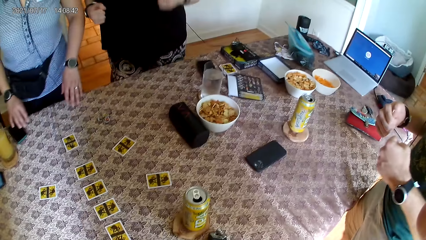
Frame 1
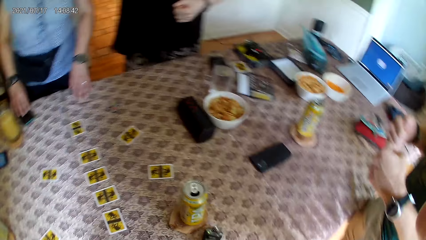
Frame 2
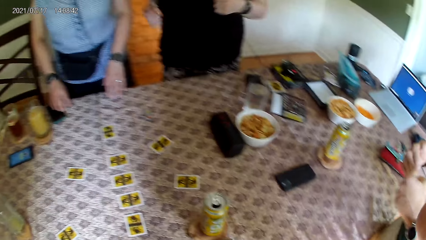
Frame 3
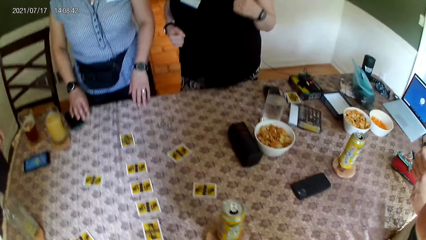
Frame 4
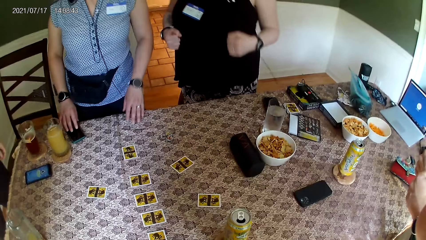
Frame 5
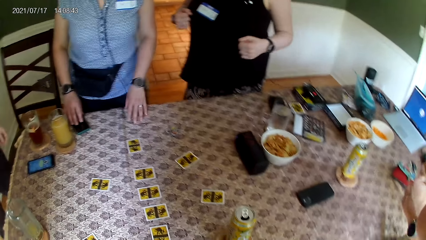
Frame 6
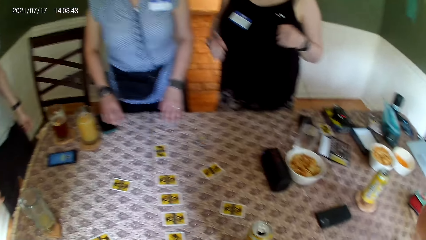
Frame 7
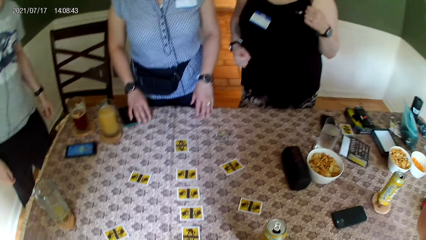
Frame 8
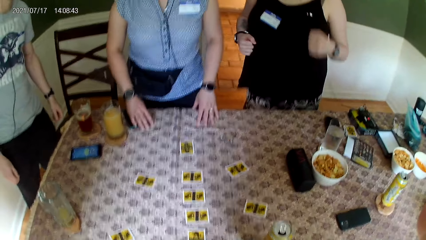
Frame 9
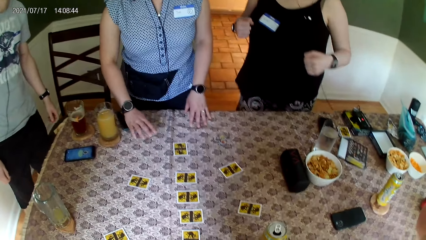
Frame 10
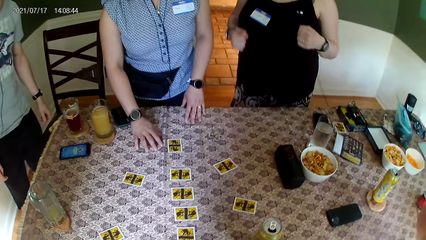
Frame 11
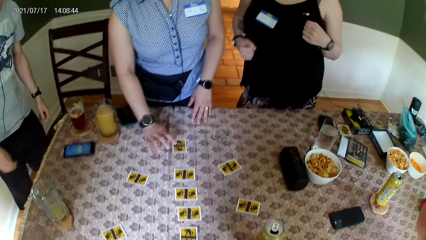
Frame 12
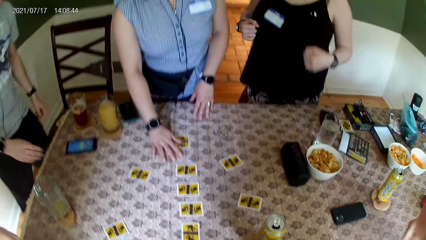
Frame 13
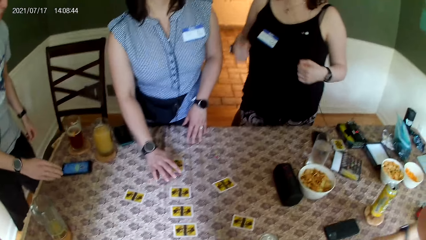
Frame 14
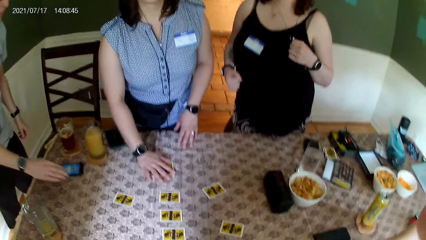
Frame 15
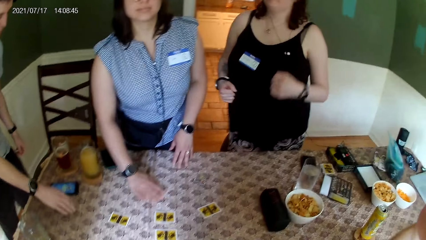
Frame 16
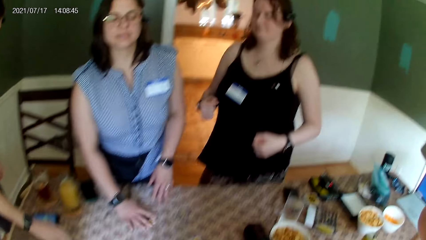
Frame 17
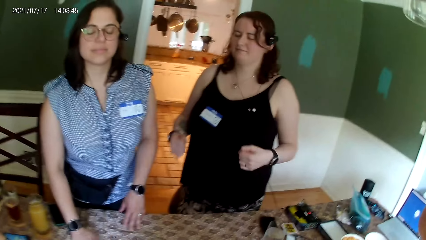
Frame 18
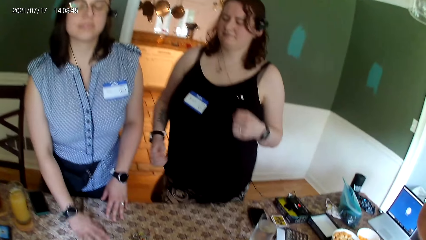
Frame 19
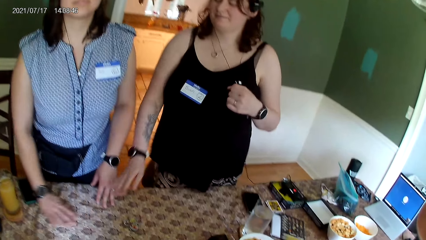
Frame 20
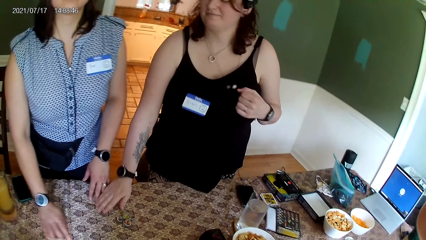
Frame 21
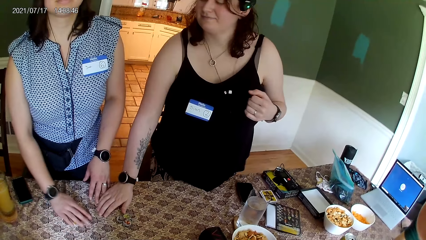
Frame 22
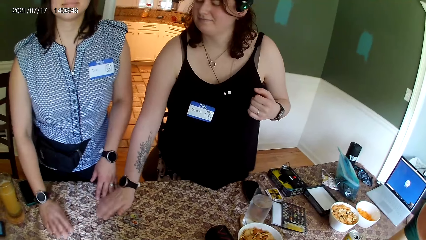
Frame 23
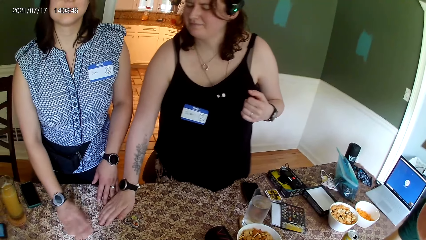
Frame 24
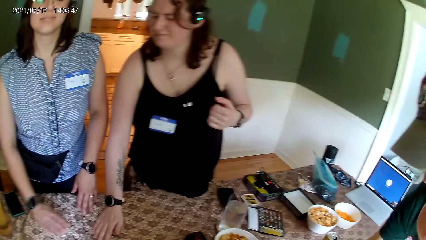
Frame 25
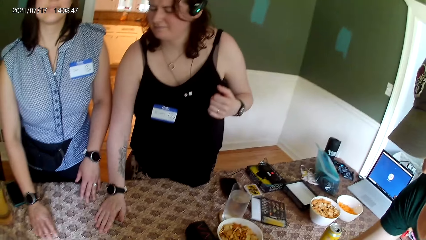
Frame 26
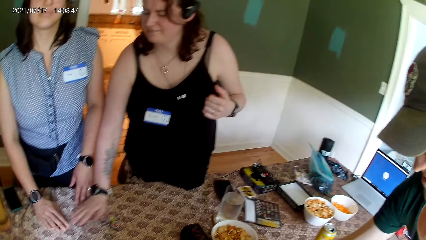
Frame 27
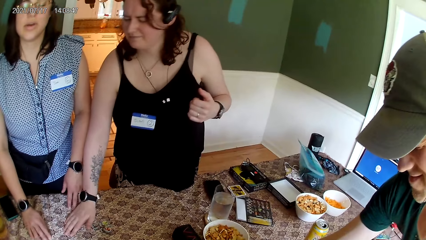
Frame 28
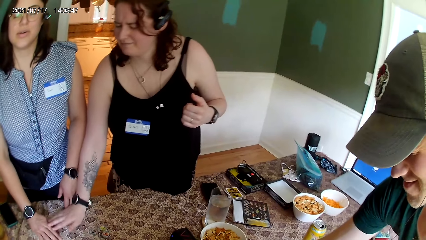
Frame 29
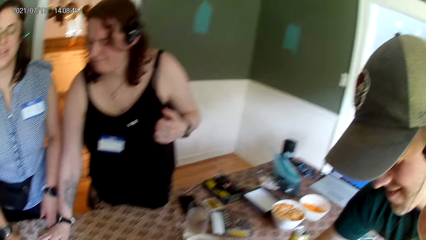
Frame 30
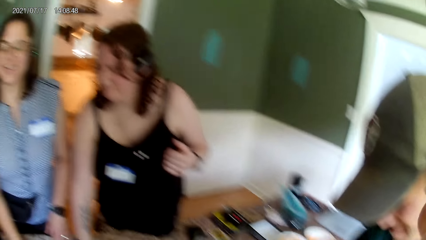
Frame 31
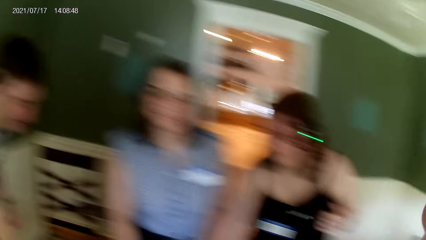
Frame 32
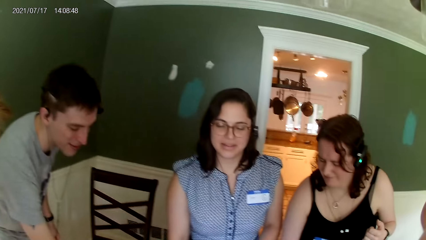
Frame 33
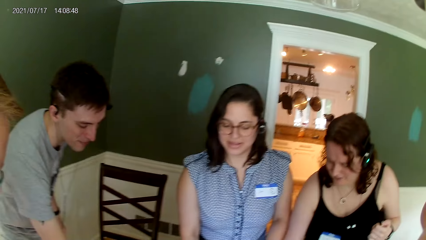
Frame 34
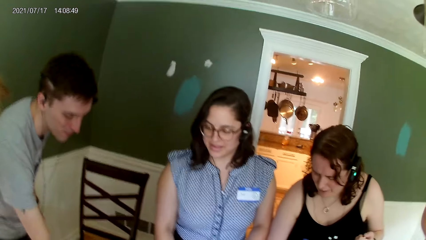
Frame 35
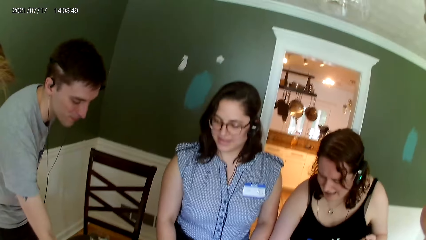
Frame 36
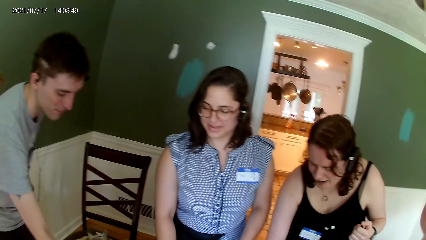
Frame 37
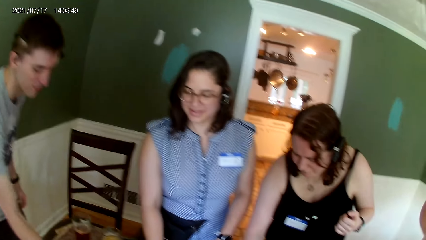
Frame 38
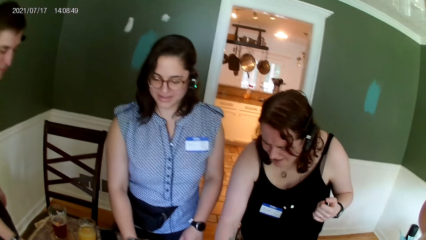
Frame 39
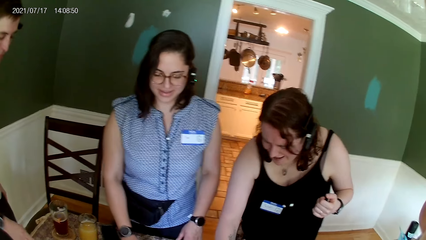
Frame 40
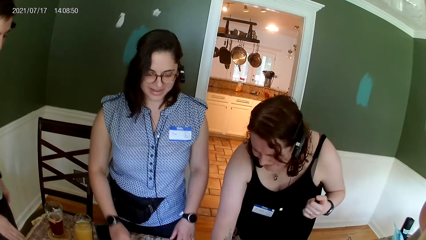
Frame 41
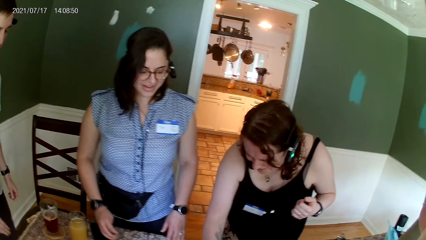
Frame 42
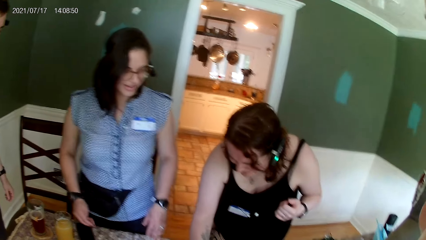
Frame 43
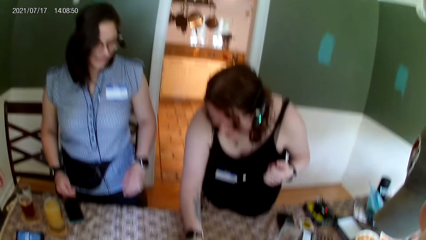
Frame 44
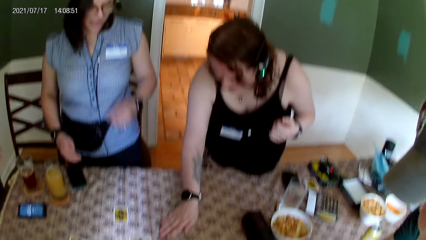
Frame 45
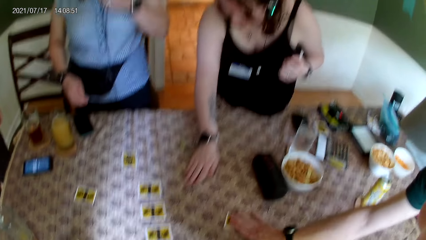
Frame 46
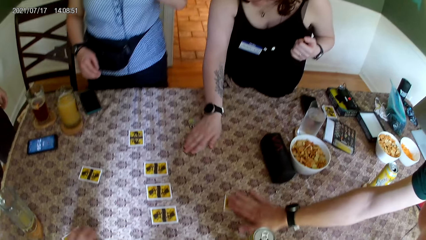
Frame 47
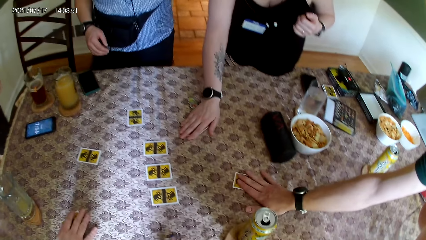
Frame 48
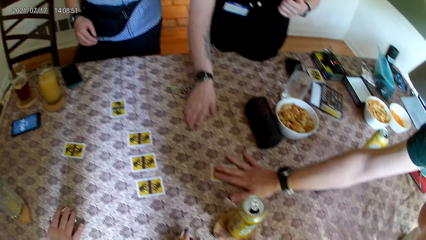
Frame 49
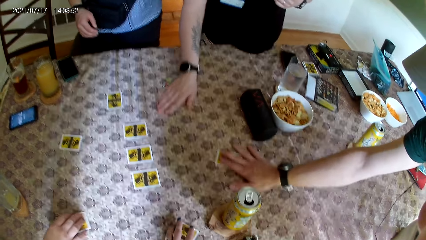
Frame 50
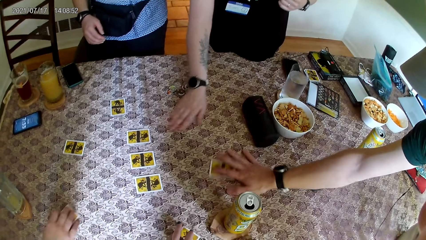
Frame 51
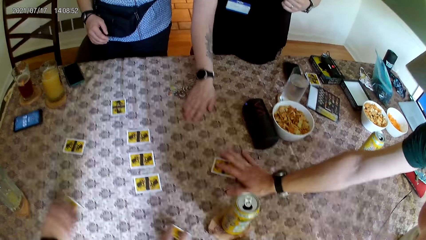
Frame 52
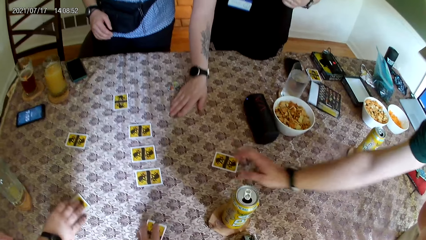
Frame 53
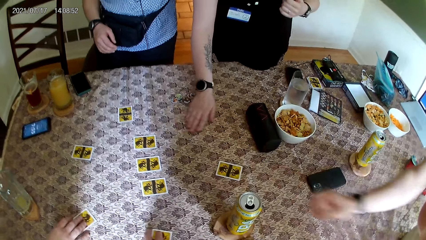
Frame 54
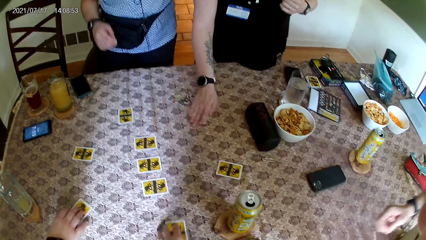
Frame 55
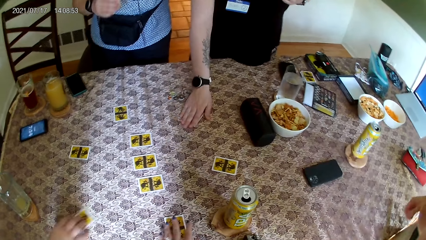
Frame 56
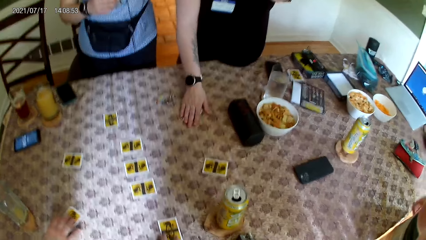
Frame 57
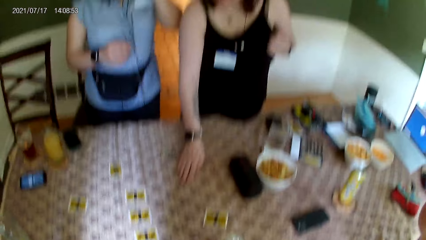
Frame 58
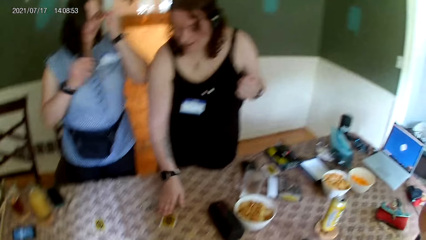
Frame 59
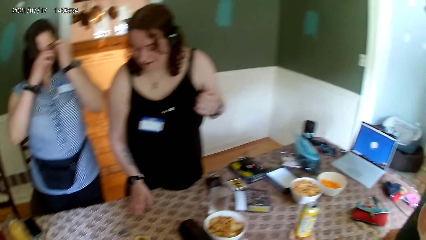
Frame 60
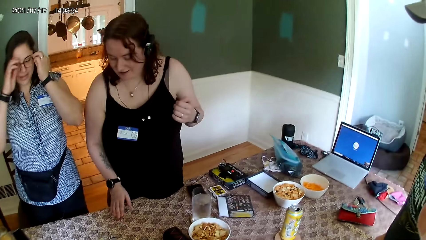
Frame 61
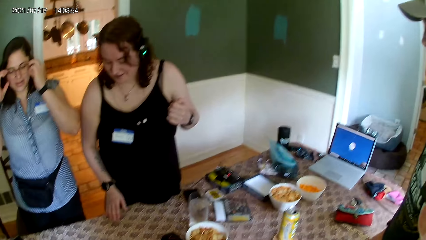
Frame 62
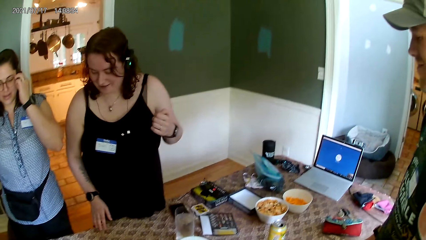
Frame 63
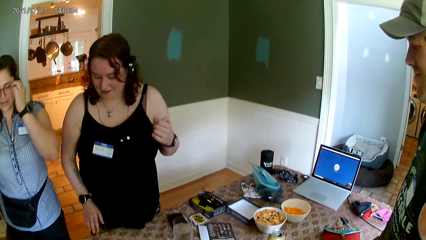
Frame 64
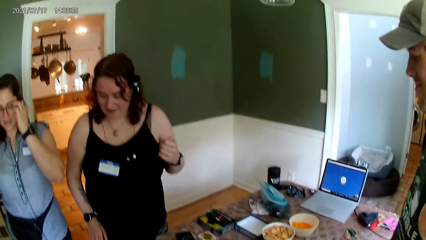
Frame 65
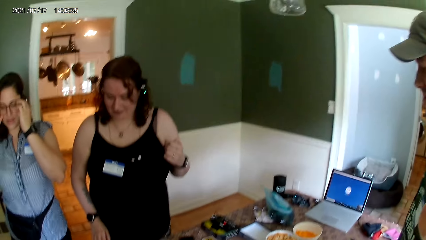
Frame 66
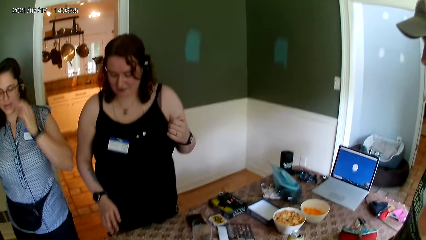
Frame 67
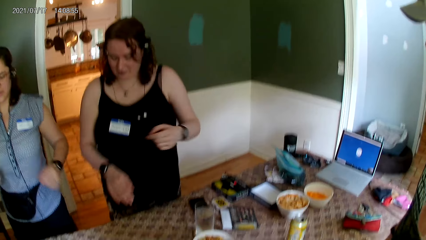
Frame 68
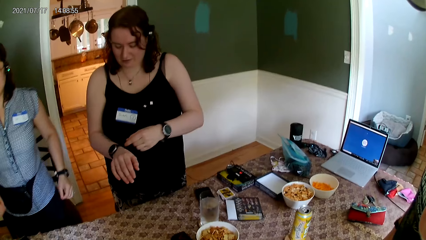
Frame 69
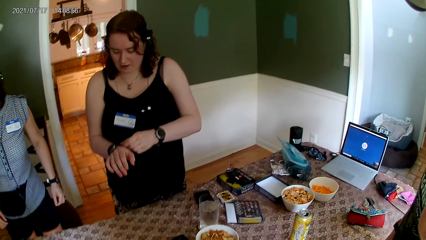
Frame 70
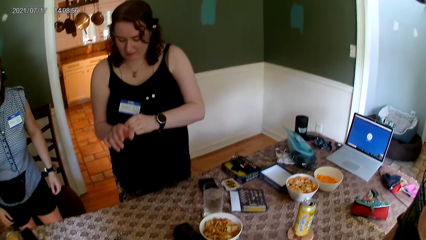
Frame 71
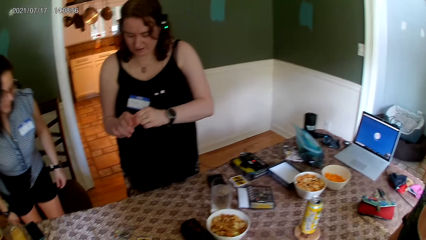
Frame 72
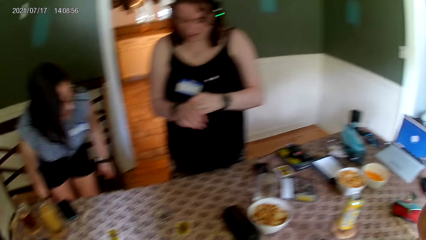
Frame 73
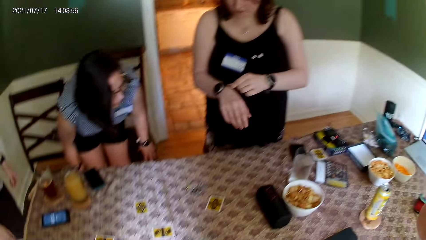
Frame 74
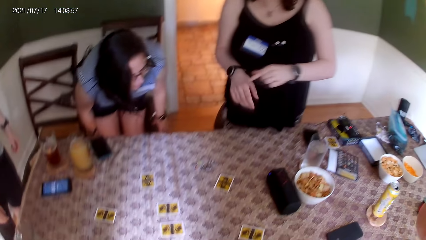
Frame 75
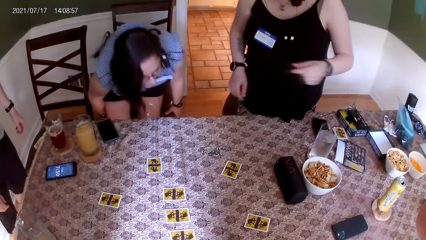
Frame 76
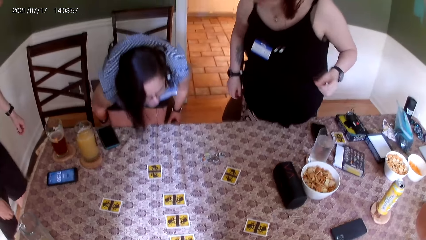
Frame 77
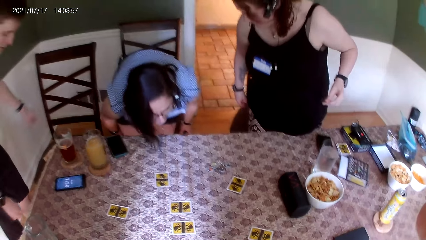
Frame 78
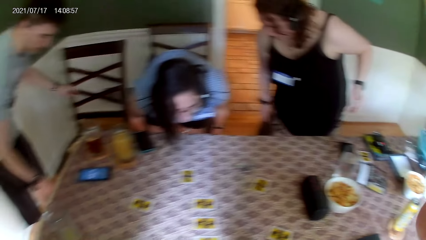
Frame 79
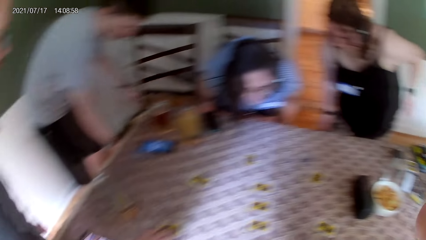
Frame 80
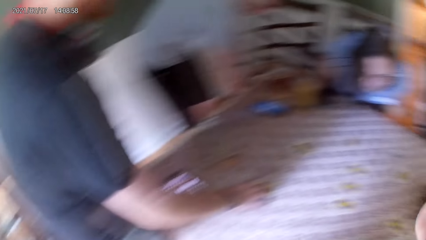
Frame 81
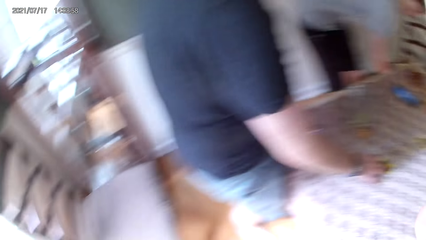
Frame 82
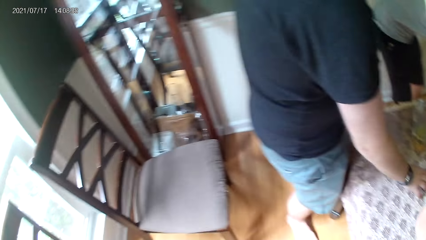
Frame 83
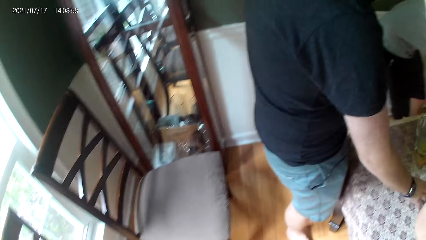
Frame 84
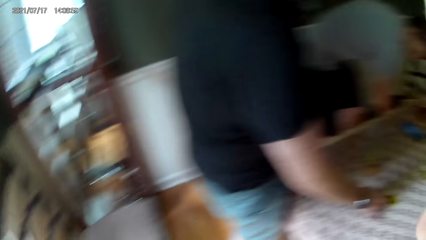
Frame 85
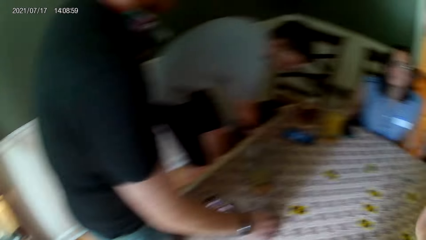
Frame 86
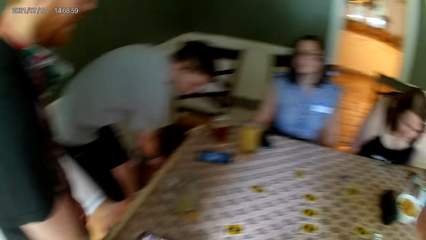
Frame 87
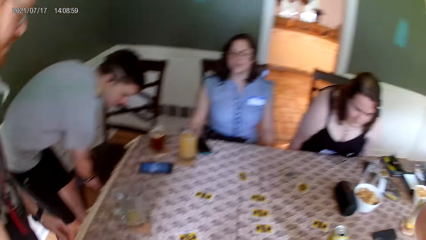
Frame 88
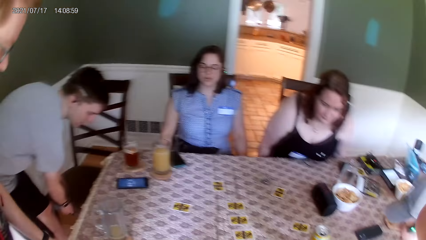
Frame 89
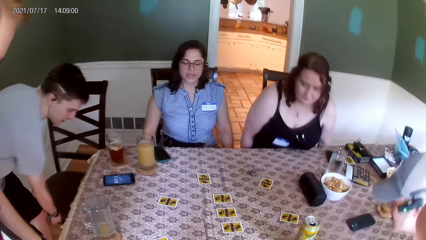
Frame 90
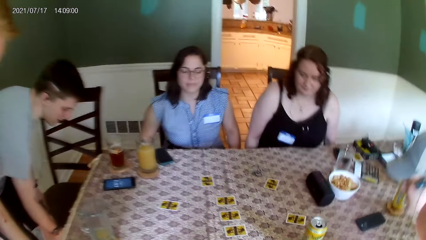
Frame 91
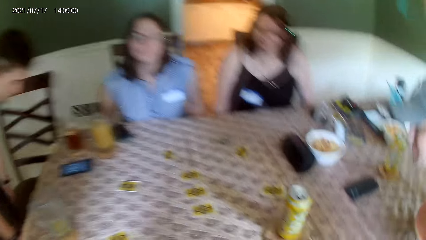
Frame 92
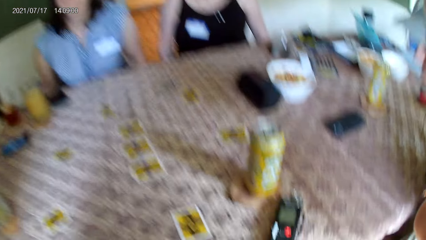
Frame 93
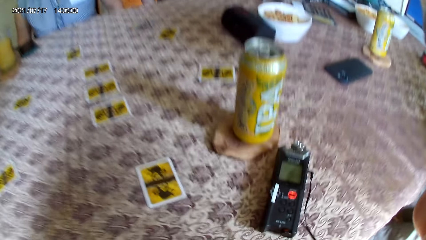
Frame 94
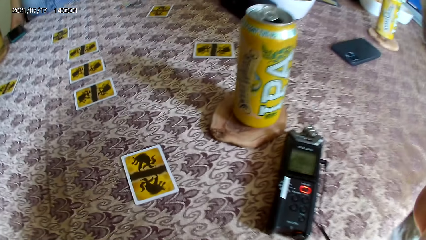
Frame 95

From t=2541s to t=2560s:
The woman places her right hand on the table and moves the card on the table with her right hand. The man places his right hand on the table. Another woman places her right hand on the table and touches the table with her right hand. The camera wearer converses. Another man moves a card on the table with his right hand. A third man moves the card on the table with his right hand. The camera wearer moves the card on the table with her left hand. She touches the cards on the table. The first woman adjusts the glasses on her face with her left hand and drags a chair with both hands. The camera wearer interacts. The first man drags the chair with both hands.
